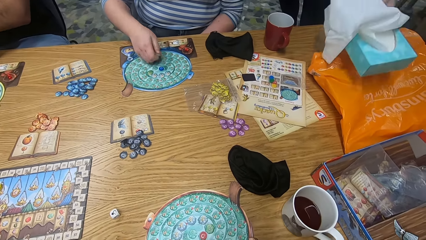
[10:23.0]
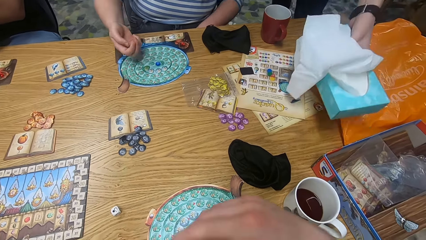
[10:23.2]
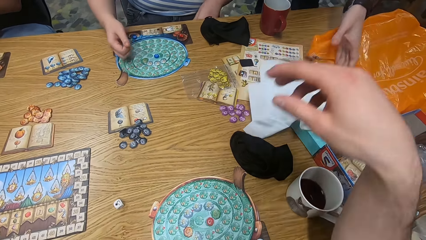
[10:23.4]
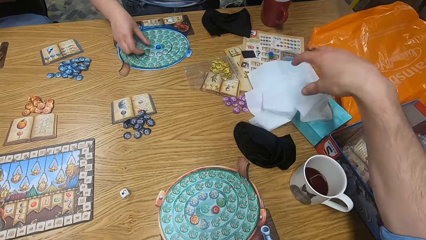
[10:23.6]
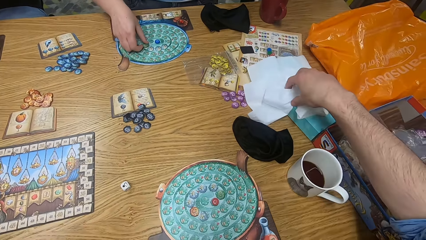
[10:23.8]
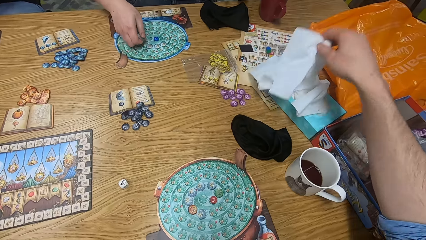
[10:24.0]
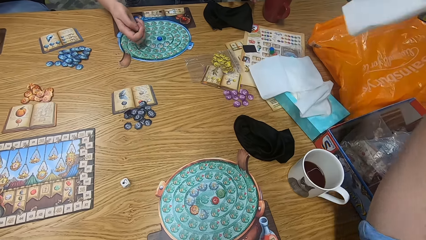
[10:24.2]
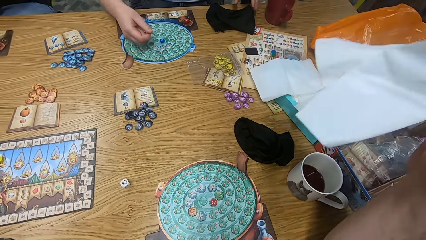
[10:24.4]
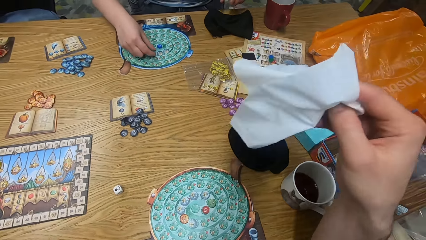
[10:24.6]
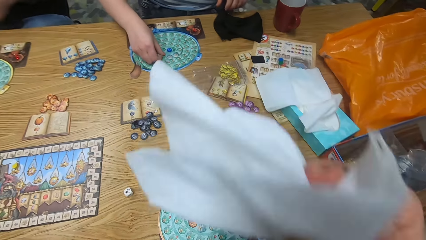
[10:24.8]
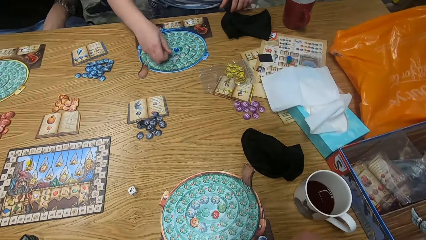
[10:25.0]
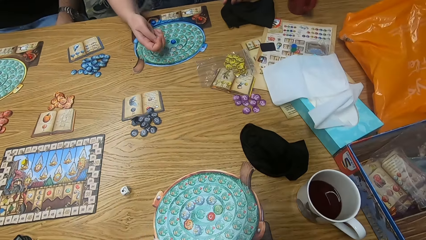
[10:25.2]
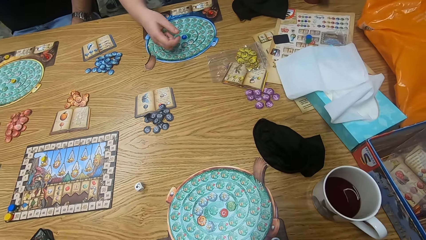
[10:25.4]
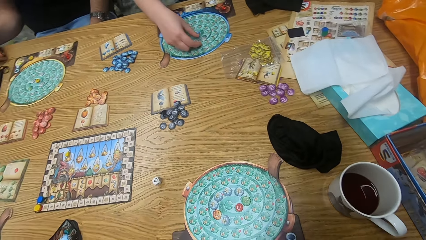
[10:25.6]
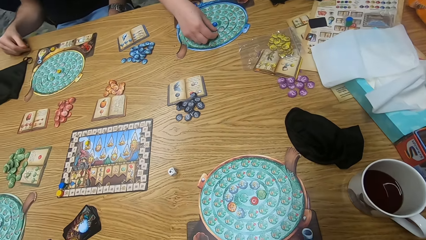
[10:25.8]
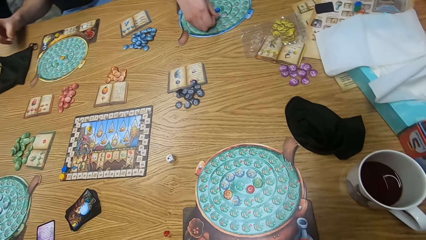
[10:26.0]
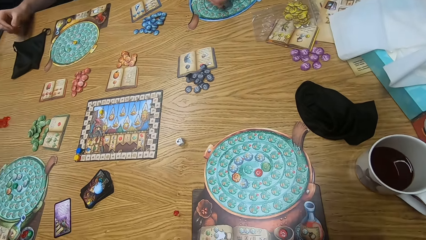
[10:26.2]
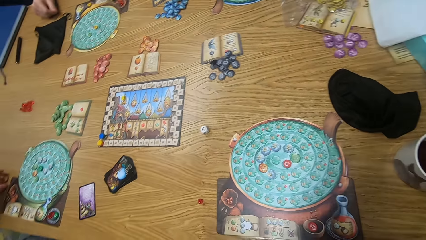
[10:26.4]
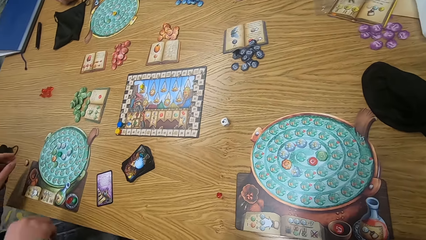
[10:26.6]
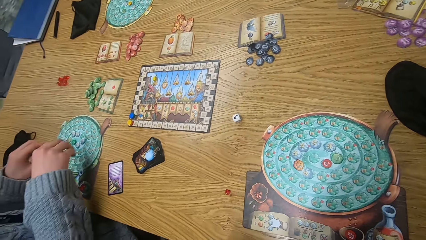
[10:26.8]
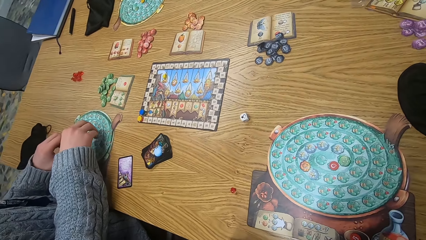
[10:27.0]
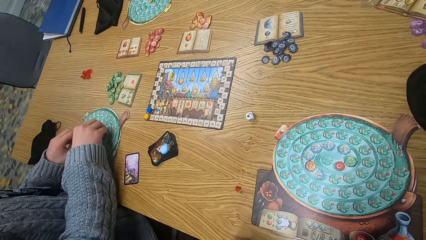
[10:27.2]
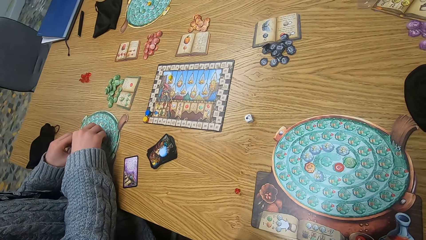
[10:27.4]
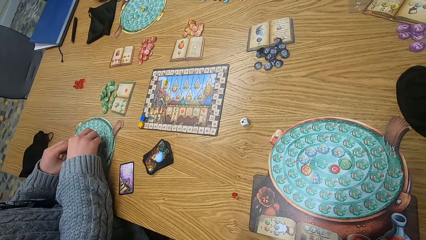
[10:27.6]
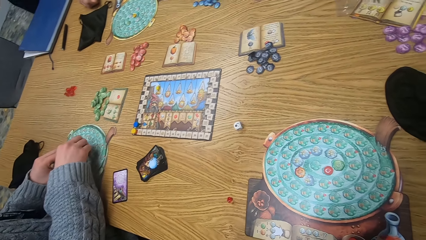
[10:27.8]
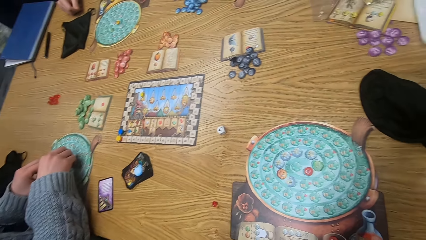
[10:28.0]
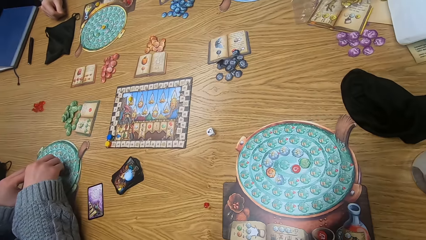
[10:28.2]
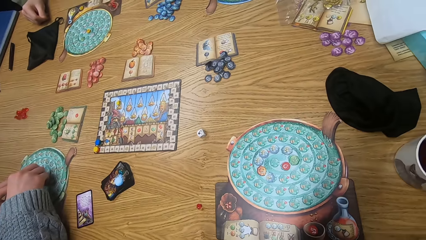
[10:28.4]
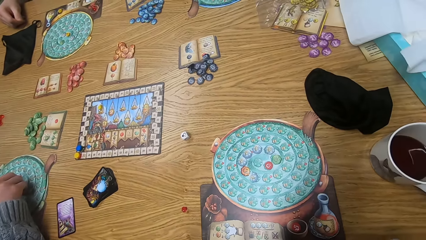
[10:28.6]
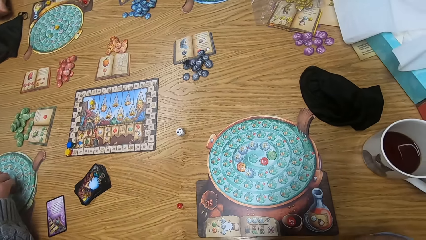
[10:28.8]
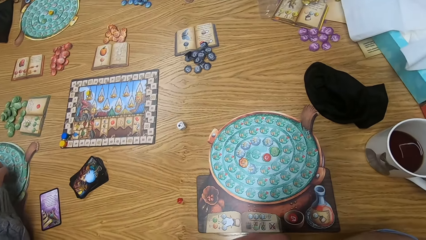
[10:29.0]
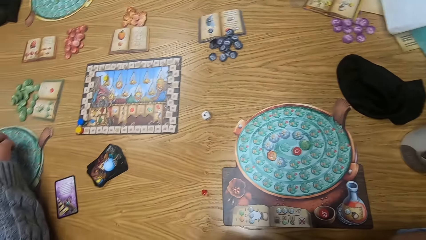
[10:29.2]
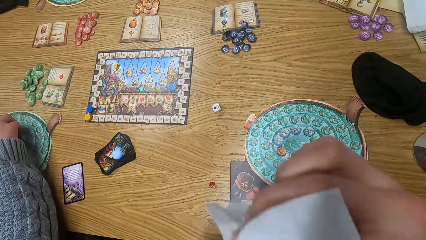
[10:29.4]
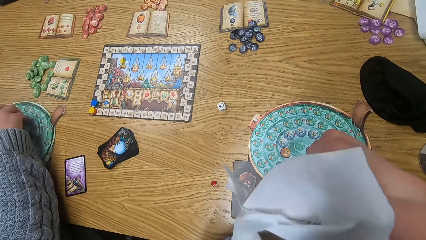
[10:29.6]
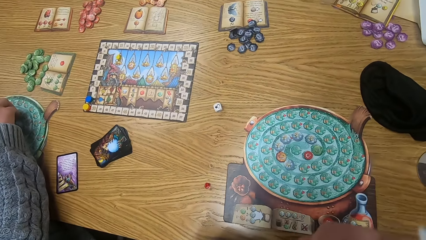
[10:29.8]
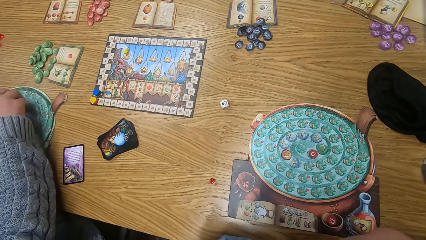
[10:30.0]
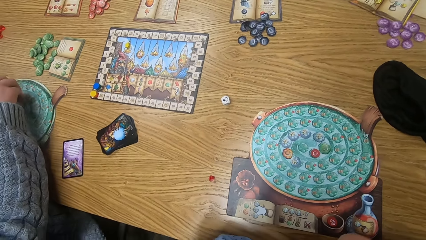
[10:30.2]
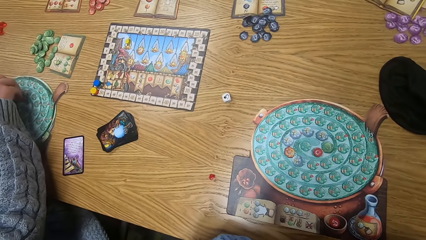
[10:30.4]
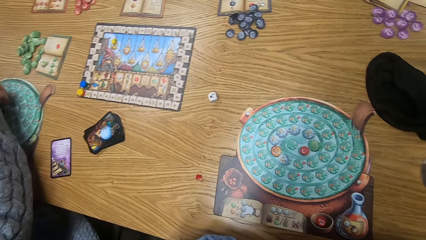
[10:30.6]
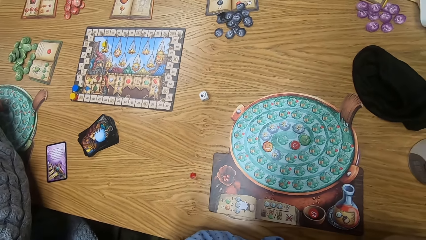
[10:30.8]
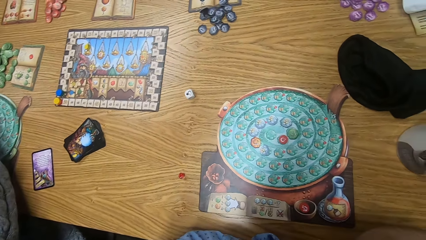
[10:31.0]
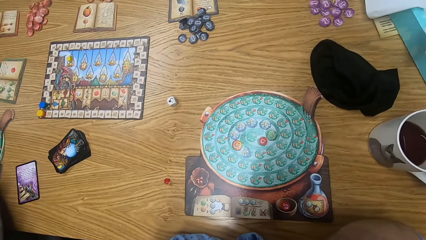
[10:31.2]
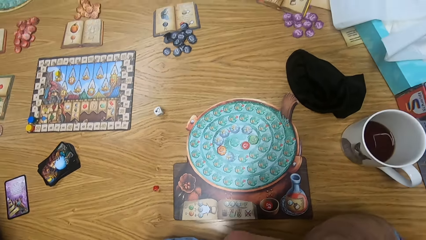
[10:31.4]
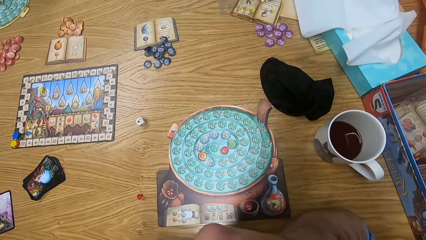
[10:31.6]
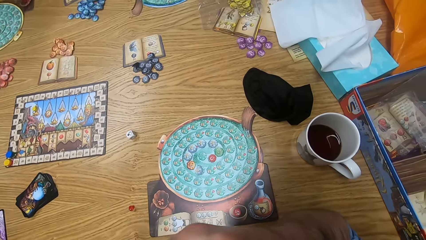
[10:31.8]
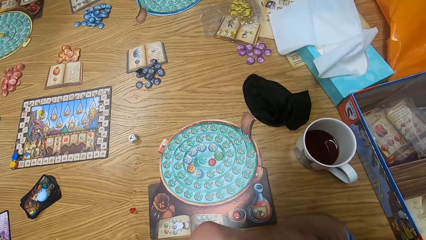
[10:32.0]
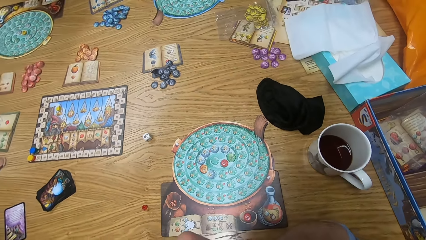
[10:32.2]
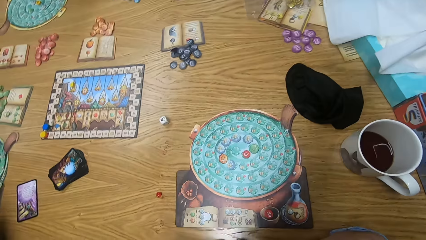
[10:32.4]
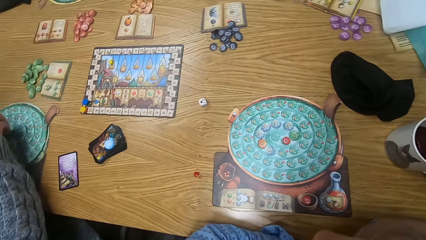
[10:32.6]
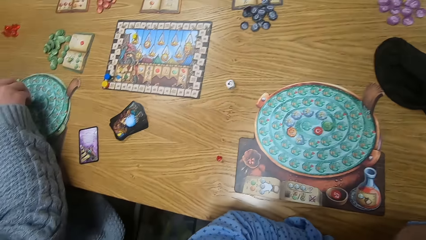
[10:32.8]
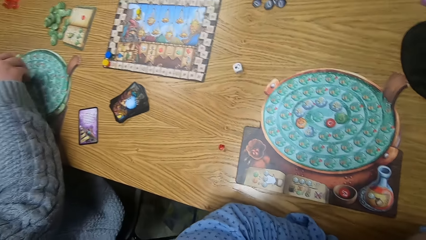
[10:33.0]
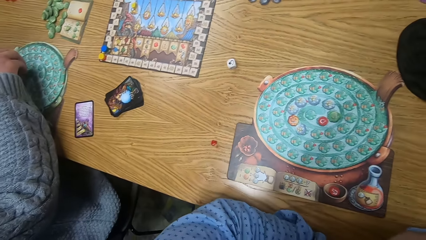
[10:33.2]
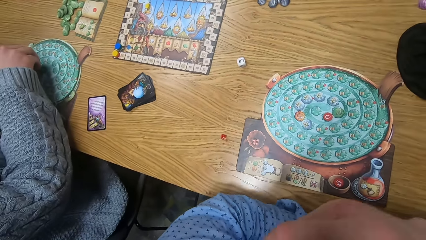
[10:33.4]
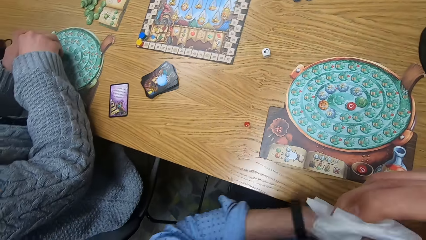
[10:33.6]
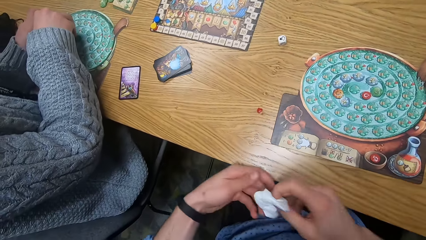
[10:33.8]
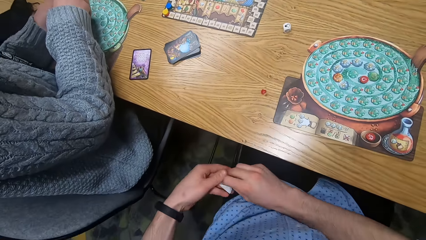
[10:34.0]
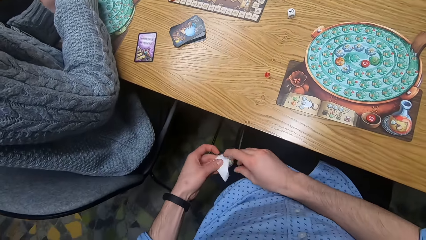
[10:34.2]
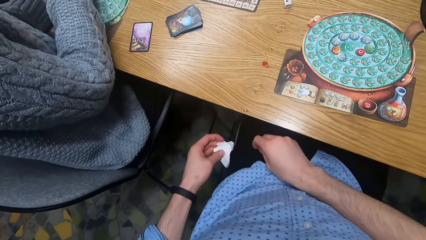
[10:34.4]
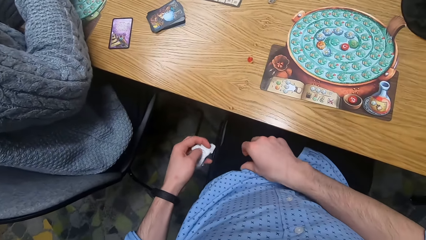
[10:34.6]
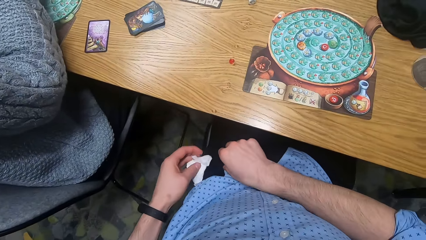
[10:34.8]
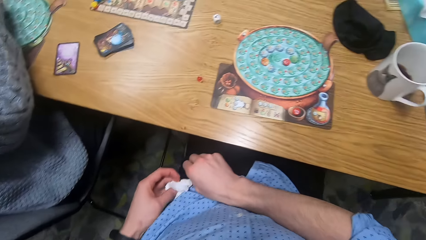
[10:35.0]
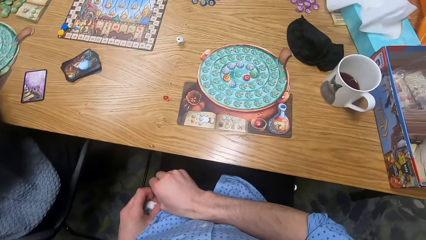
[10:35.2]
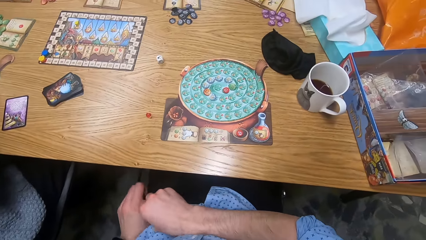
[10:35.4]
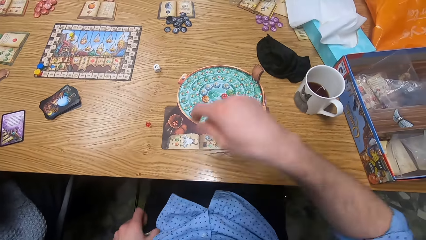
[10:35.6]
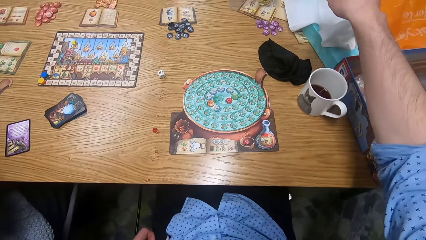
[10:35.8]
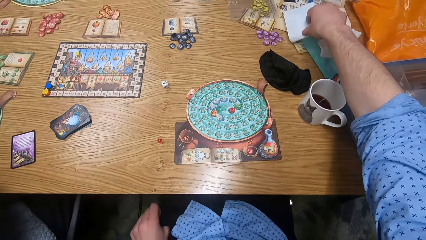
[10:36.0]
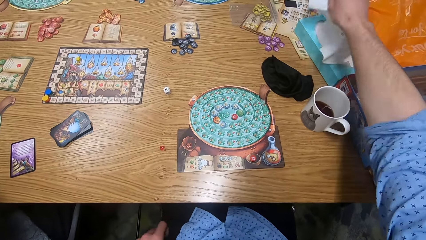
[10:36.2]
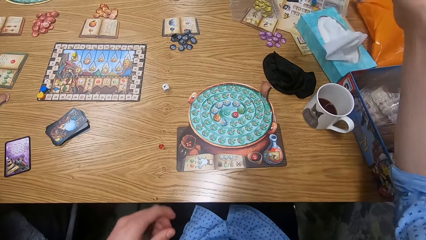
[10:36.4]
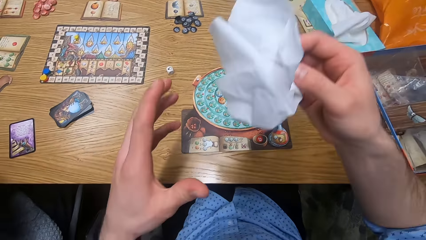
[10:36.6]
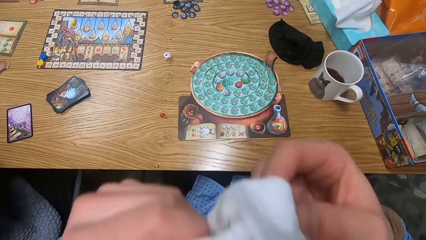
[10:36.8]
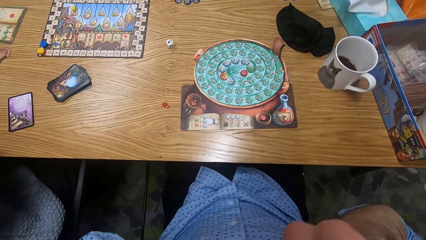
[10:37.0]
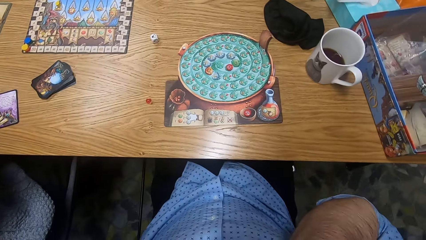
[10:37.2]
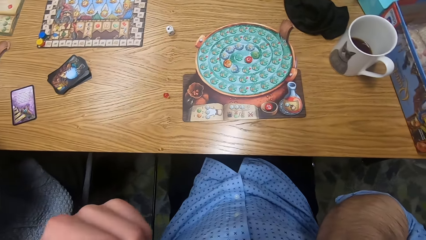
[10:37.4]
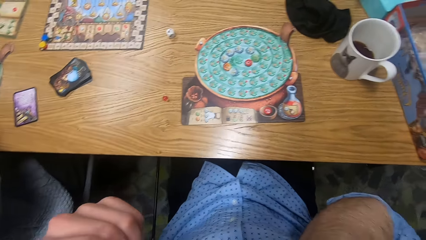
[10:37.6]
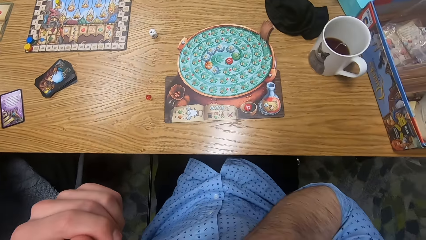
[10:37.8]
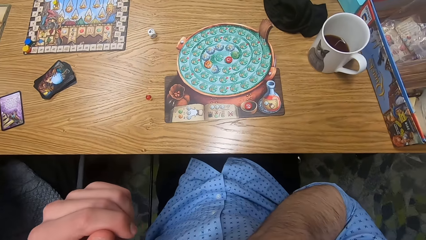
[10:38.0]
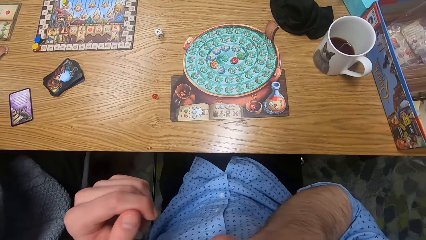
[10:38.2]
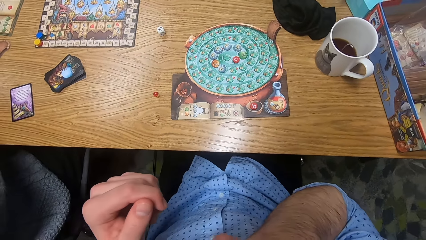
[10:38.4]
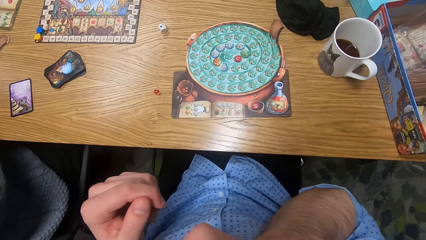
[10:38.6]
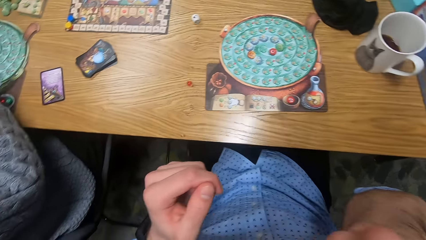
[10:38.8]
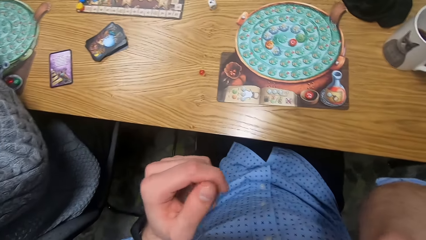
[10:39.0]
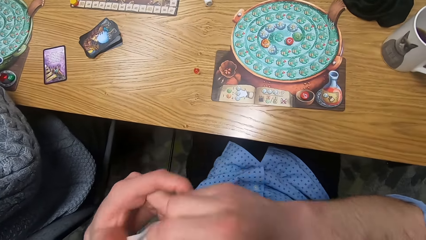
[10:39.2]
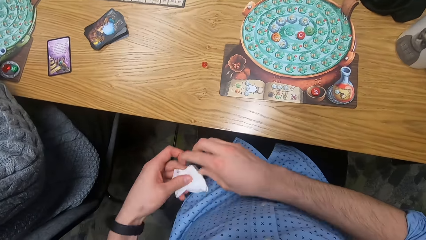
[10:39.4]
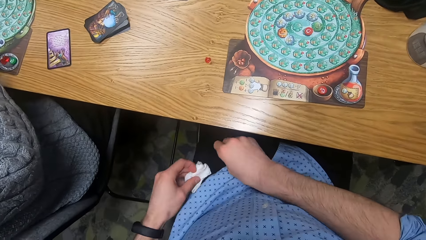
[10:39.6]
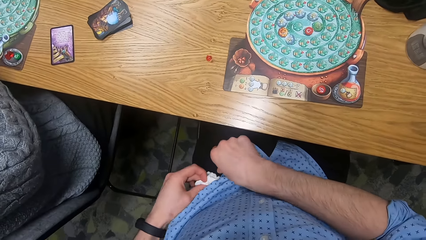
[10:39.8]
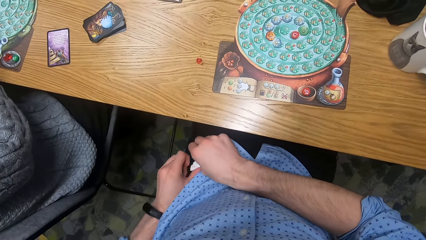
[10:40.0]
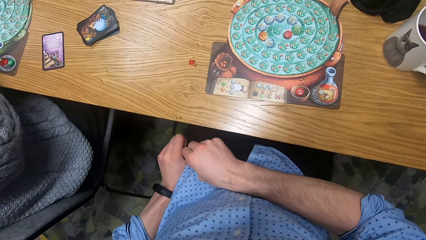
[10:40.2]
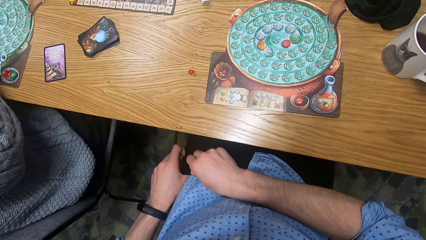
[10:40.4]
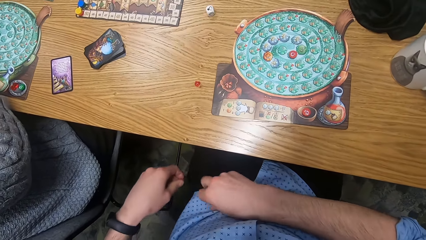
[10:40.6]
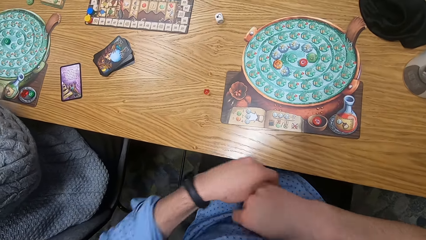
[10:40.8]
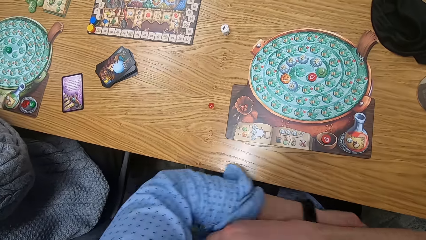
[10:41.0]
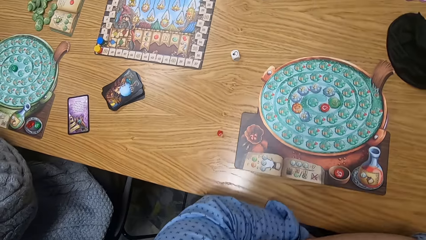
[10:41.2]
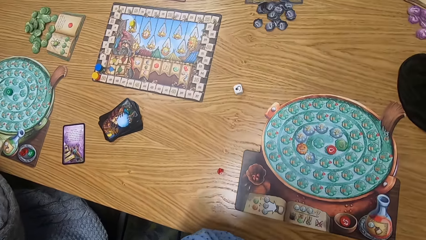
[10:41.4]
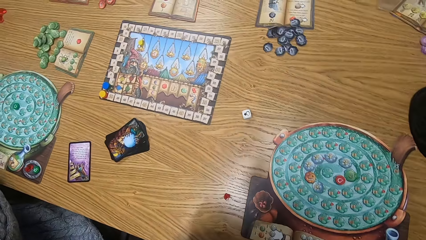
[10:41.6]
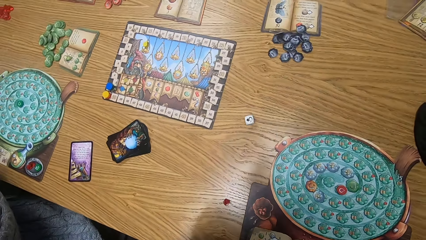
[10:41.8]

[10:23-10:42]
A woman picks some green chips from a player board on the table with her right hand. A man drops a box of tissue on the table with his left hand. The camera wearer removes a tissue from the box of tissue on the table with his right hand. Another man picks some chips from a player board on the table with both hands. The camera wearer puts the tissue in his pockets with his left hand. He removes a tissue from the box of tissue on the table with his right hand. He puts the tissue in his pockets with his left hand.
